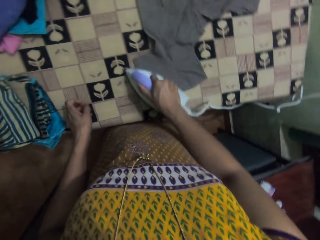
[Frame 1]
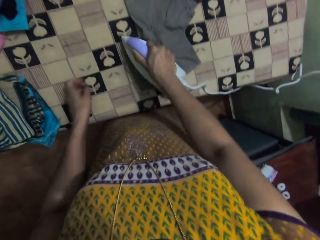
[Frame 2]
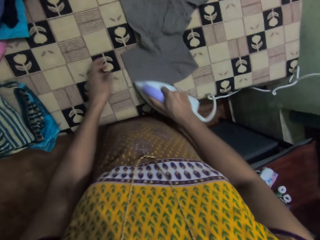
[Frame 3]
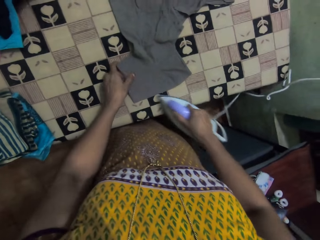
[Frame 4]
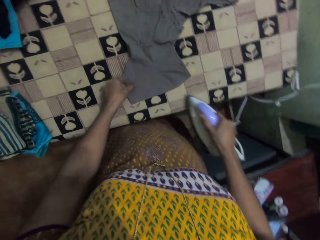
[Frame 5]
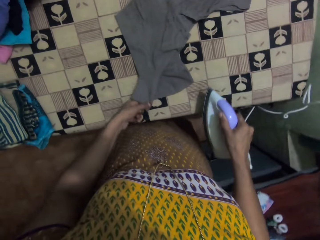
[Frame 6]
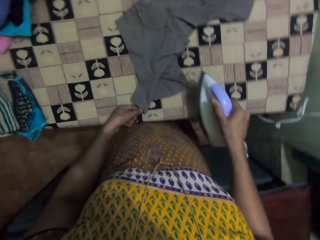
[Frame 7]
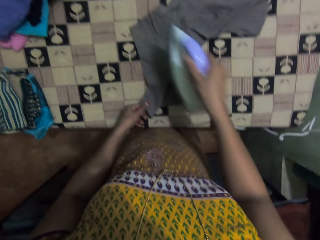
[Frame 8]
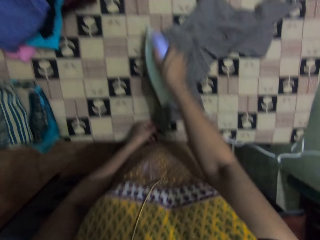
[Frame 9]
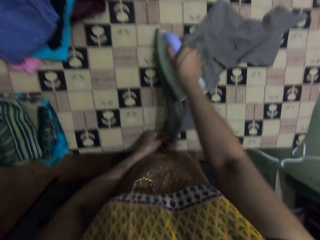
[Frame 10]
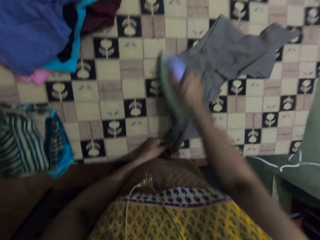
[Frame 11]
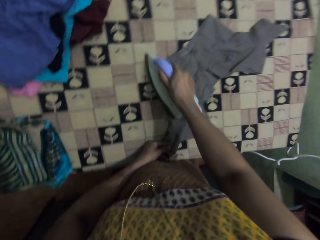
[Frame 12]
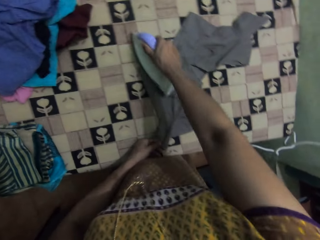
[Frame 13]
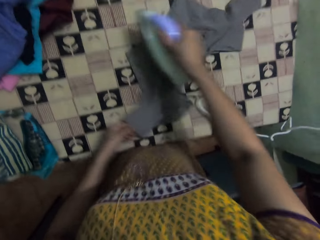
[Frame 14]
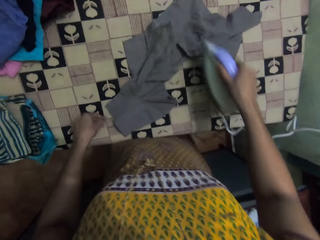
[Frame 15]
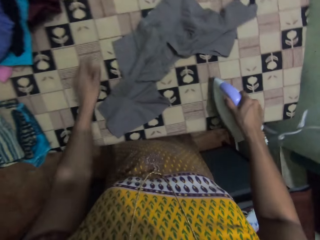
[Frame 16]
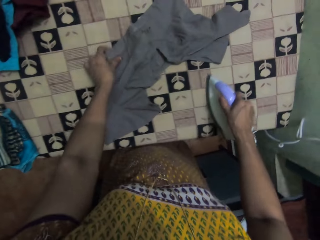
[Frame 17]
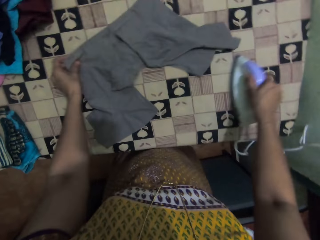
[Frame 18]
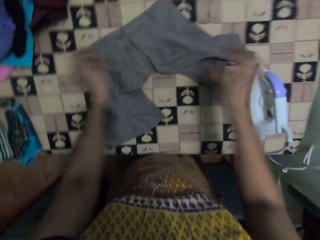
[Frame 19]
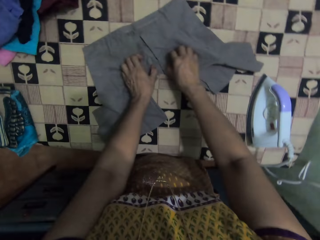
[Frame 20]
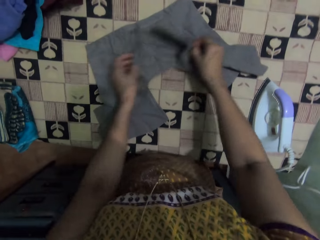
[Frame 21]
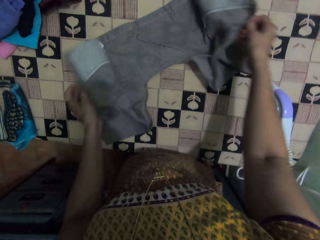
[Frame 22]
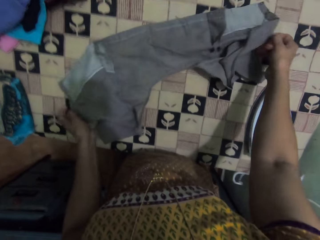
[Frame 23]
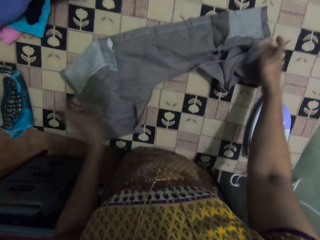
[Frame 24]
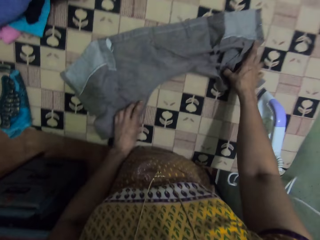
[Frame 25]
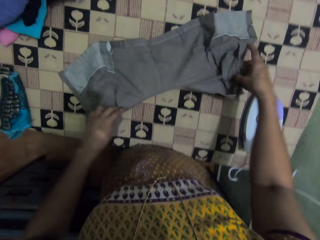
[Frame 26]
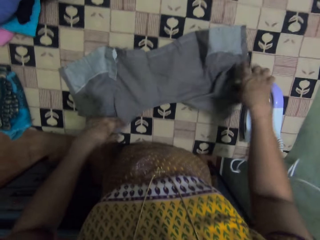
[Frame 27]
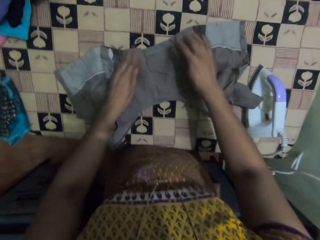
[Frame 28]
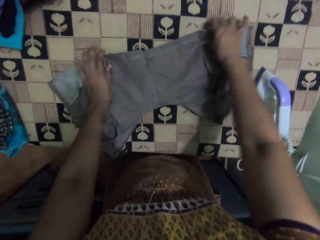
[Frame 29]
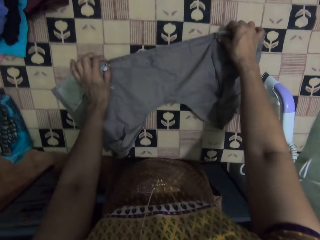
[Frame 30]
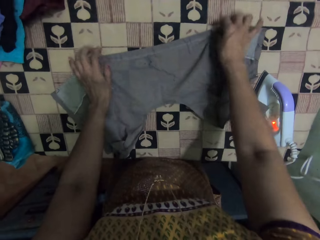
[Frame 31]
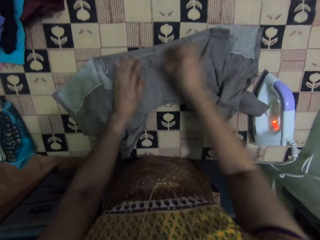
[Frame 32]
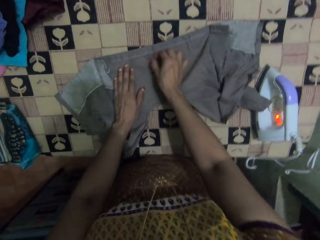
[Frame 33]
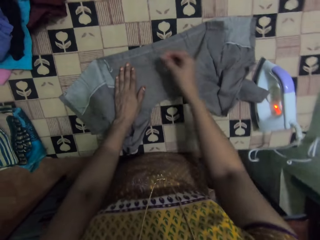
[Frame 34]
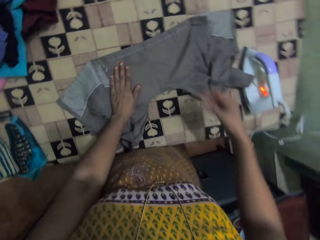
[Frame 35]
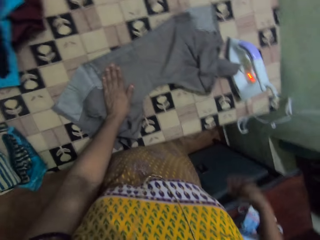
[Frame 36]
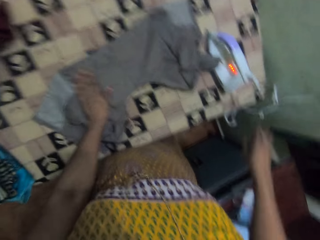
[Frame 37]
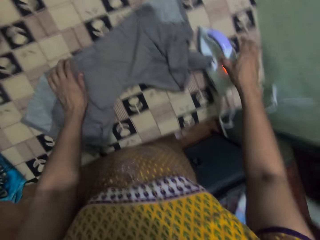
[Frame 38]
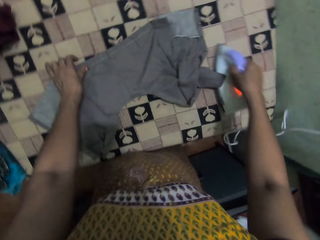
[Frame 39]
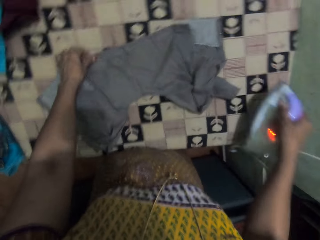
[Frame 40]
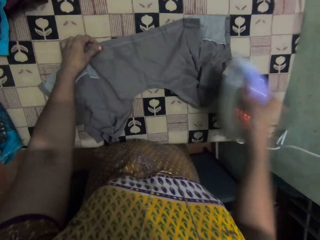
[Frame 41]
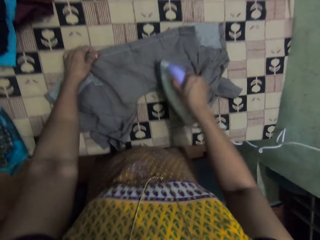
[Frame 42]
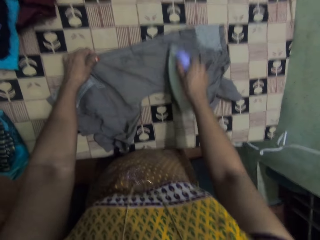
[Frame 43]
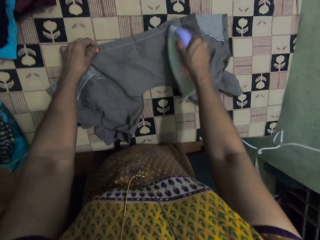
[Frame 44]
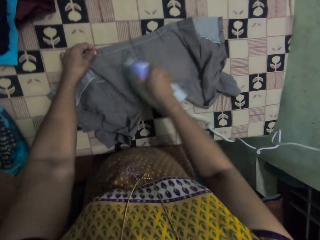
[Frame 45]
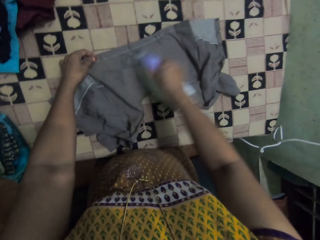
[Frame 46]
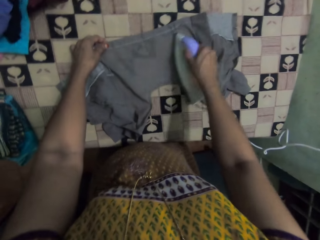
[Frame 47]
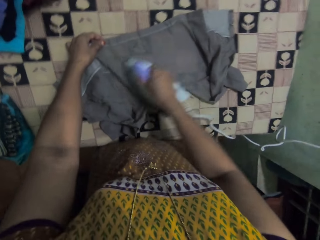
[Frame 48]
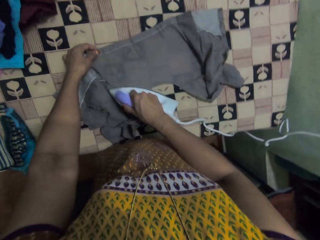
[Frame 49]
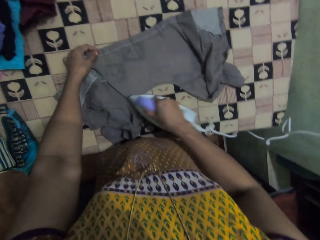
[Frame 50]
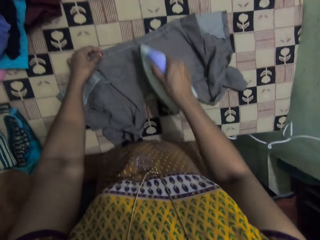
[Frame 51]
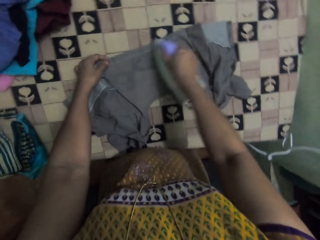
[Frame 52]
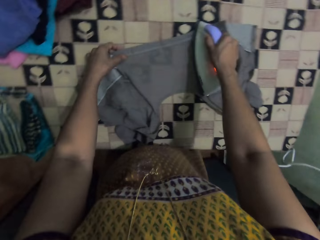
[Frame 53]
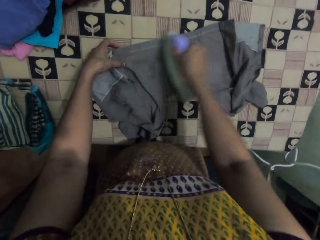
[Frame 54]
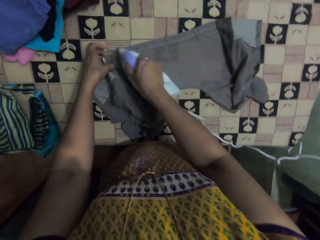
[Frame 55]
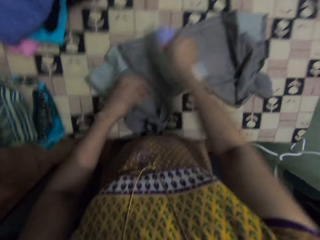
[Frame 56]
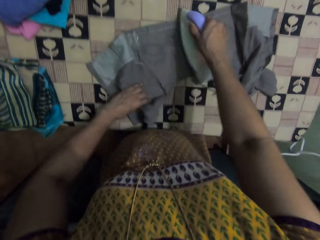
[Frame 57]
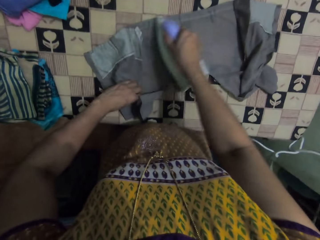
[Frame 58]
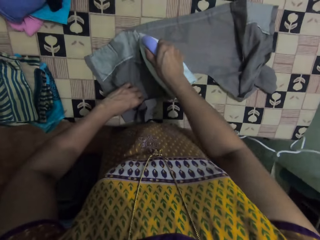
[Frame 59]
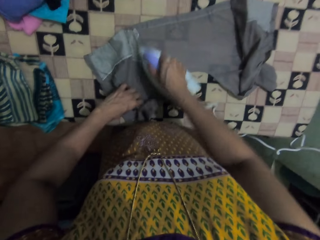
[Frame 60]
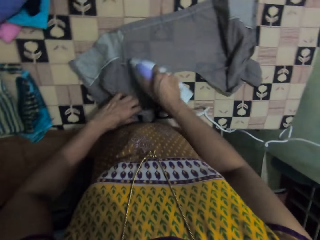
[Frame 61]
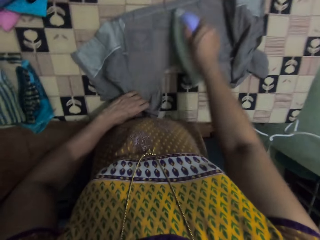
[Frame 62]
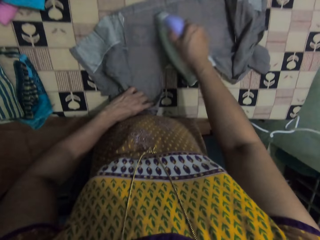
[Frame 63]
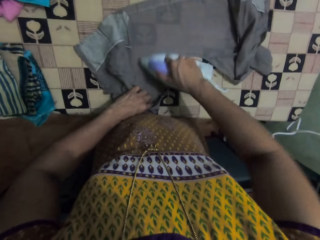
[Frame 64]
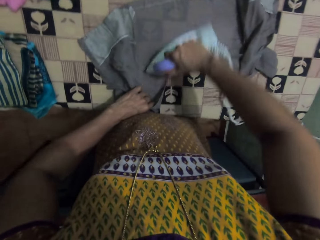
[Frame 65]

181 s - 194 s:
The camera wearer pulls the cloth. They iron the cloth. They pull the cloth. They place the iron box on the table. They pull the cloth. They unfold the cloth. They adjust the cloth. They pull the cloth. They adjust the cloth. They move the right hand. They pick the iron box. They move the iron box. They iron the cloth.

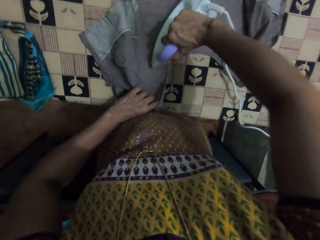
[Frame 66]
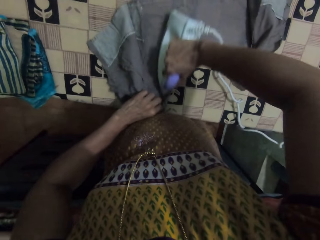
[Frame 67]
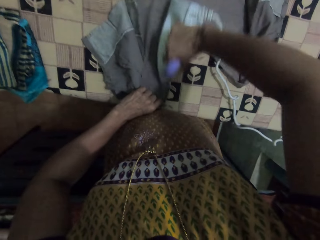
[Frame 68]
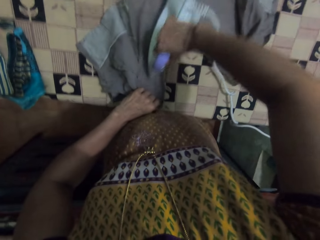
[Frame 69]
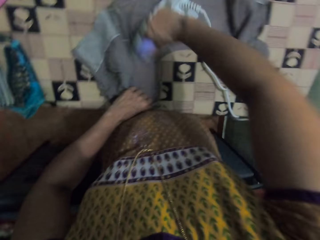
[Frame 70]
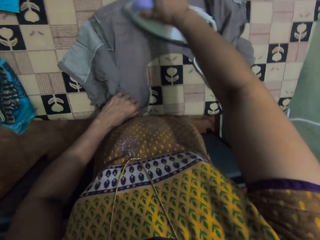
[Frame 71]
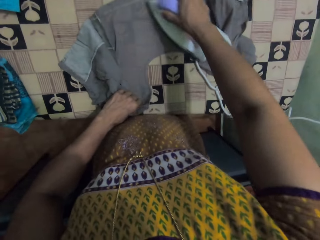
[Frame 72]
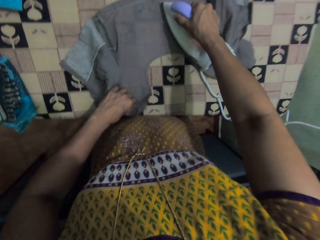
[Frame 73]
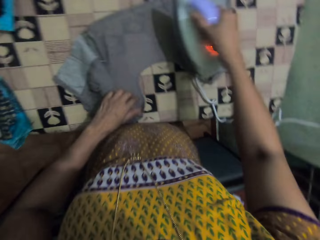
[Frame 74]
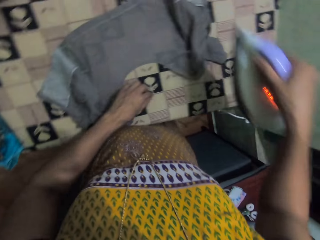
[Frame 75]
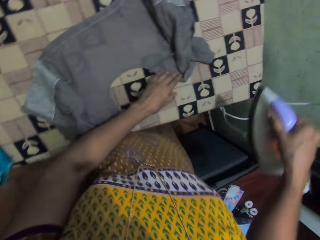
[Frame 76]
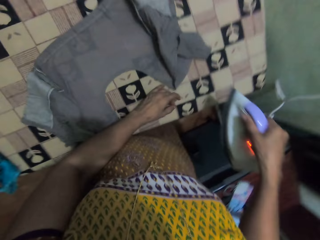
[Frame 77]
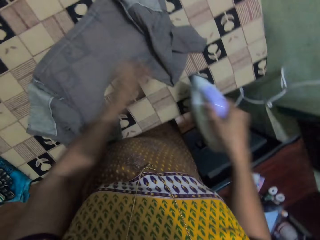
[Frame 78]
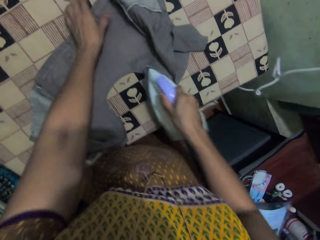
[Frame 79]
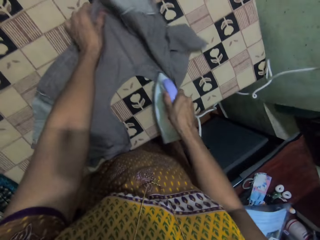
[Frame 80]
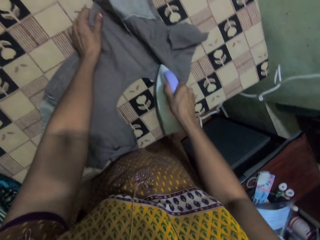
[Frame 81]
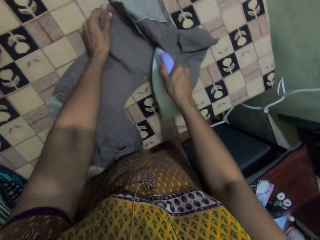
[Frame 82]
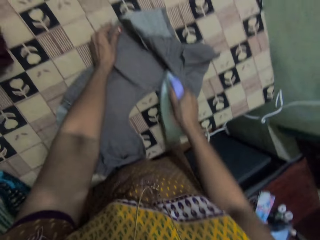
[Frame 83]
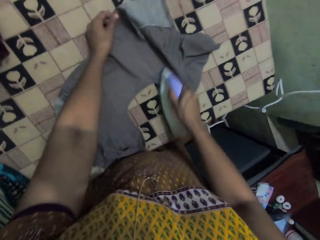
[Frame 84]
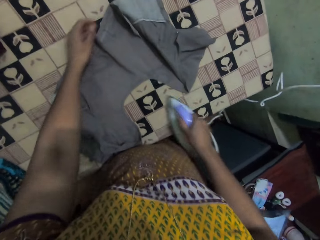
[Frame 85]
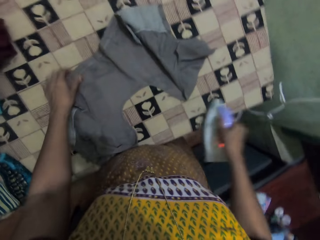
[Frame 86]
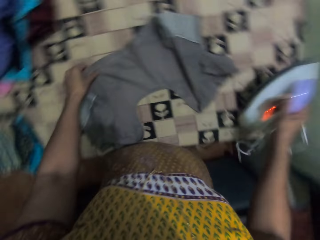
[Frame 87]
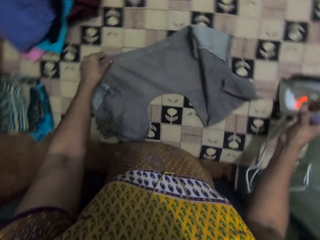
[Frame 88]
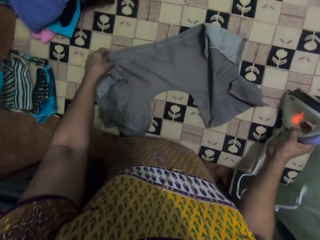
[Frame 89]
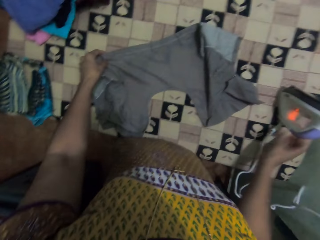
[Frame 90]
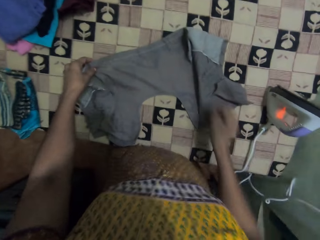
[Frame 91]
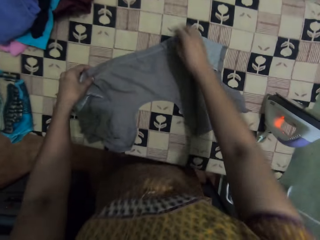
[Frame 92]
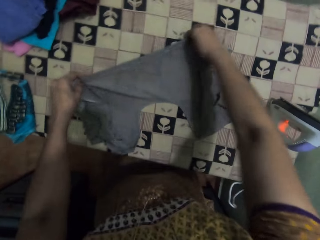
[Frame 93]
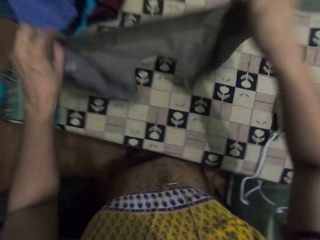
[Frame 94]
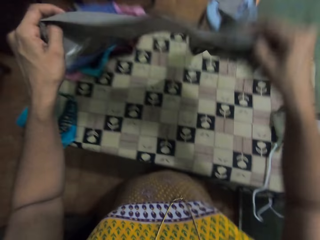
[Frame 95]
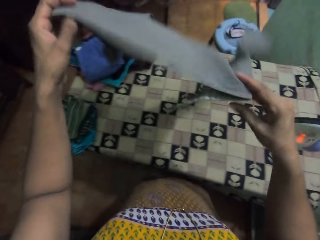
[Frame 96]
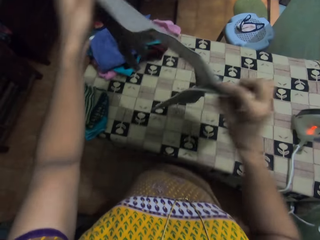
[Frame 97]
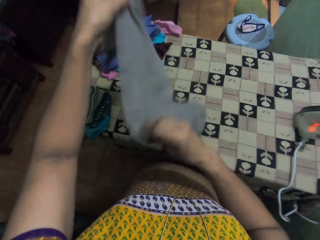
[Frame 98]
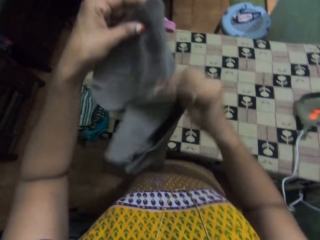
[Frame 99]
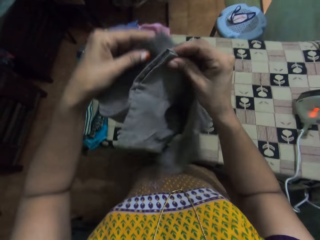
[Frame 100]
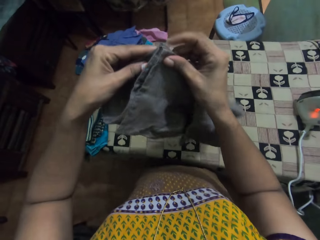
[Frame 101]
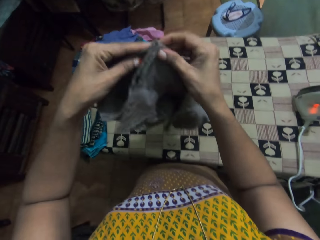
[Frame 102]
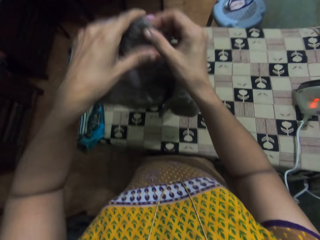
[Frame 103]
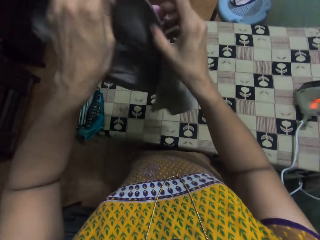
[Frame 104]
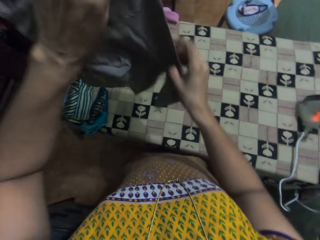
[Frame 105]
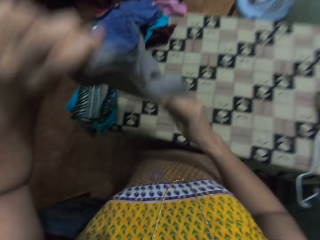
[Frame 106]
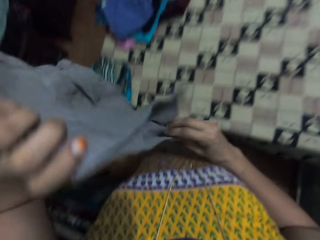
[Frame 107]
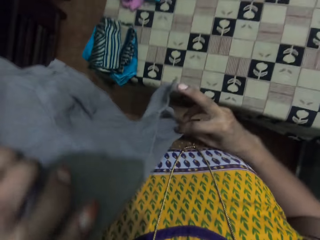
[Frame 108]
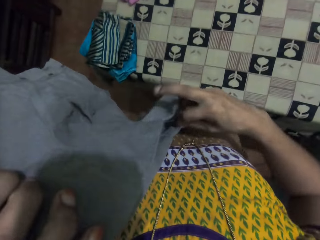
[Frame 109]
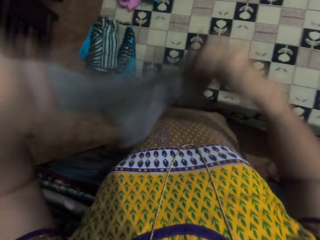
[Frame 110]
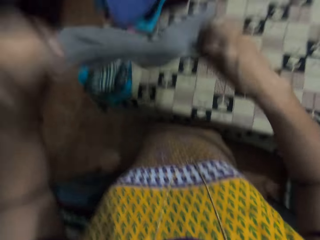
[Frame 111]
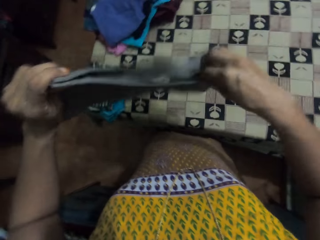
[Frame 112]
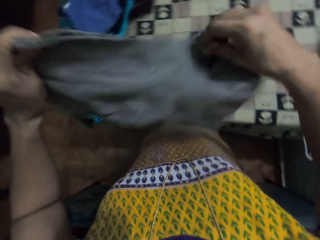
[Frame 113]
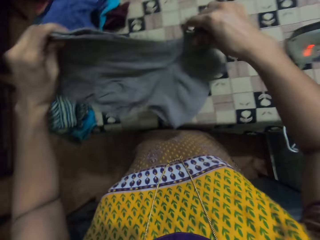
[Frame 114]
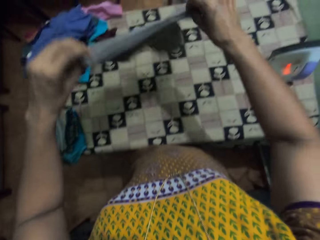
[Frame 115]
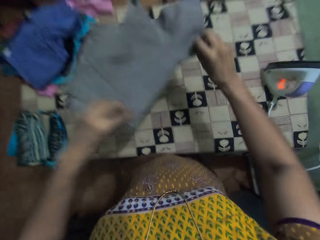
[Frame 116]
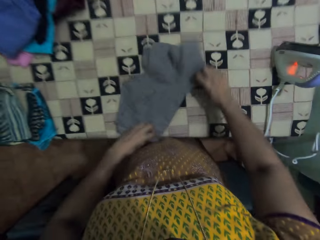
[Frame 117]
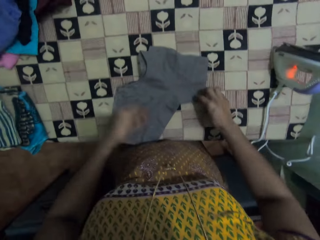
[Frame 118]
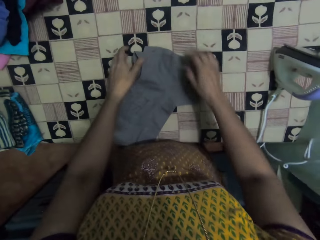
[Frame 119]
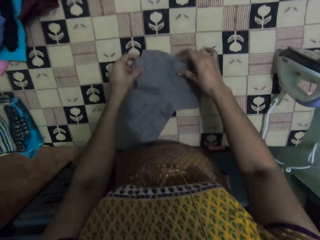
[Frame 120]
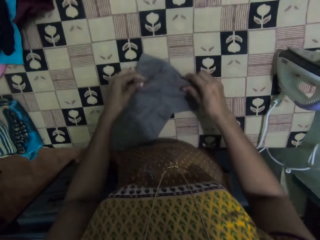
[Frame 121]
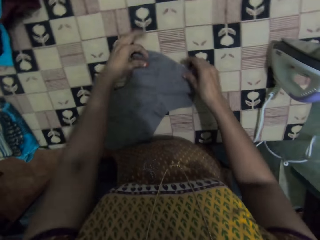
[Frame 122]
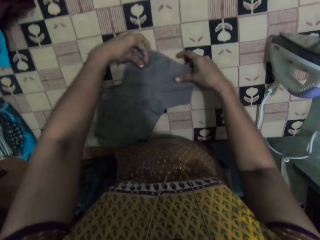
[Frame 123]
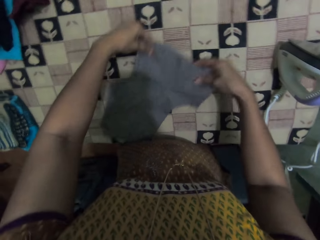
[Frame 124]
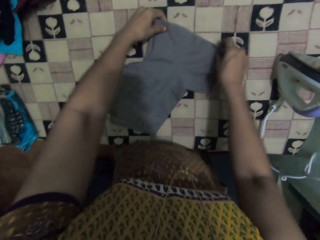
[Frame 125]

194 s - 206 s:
The camera wearer moves the iron box. They iron the cloth. They place the iron box on the table. They lift the cloth. They fold the cloth. They shake the cloth. They move the cloth. They place the cloth on the table. They adjust the cloth on the table.
